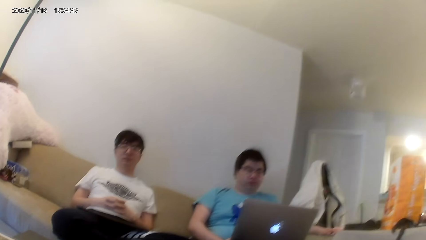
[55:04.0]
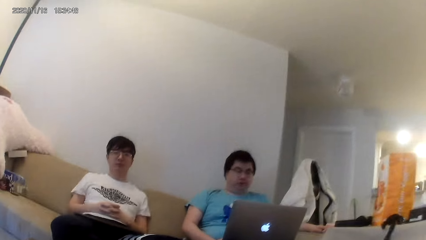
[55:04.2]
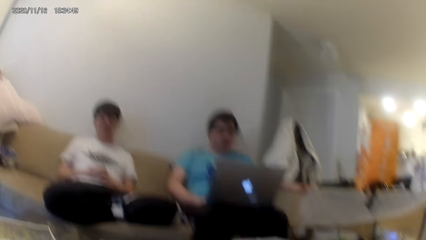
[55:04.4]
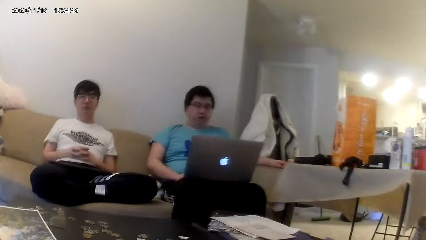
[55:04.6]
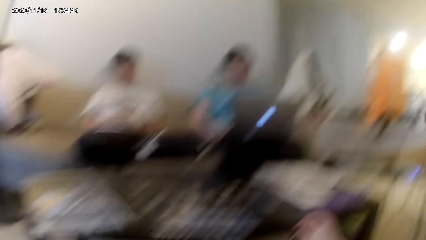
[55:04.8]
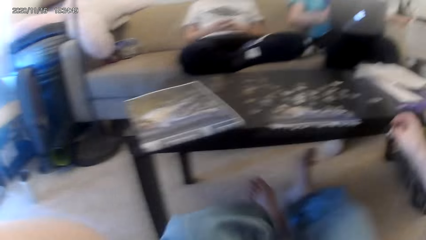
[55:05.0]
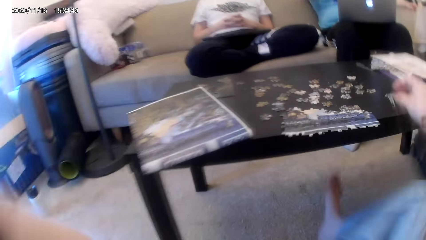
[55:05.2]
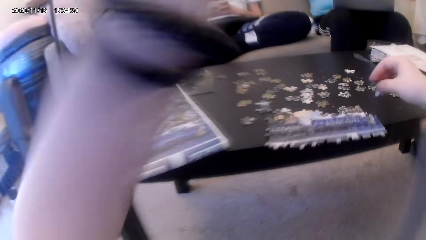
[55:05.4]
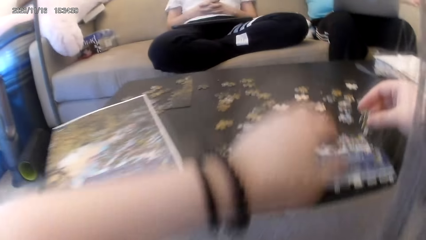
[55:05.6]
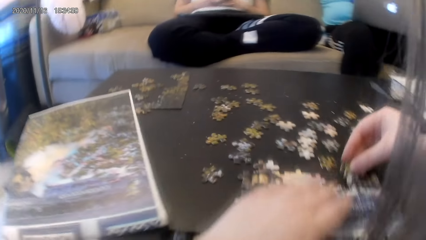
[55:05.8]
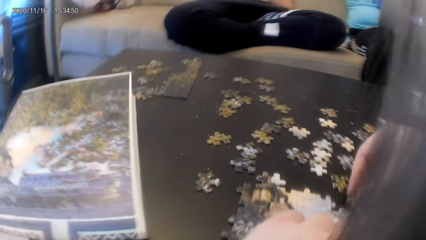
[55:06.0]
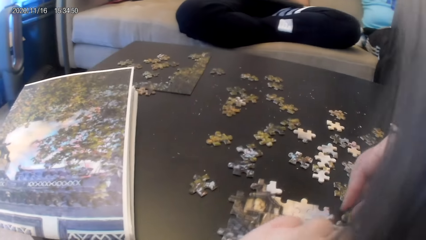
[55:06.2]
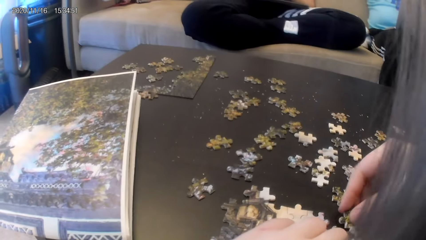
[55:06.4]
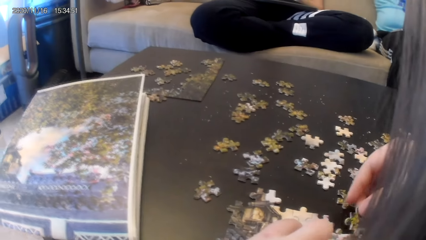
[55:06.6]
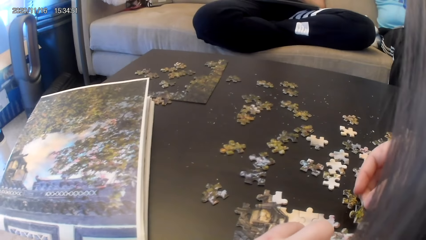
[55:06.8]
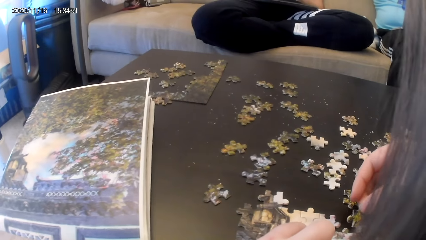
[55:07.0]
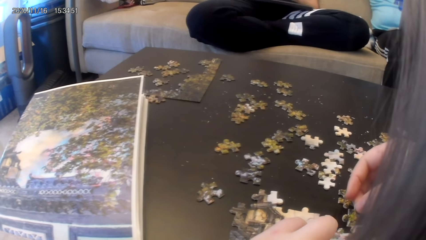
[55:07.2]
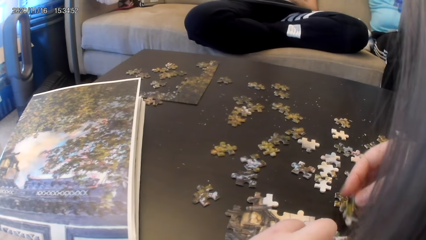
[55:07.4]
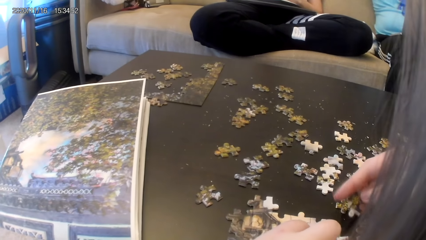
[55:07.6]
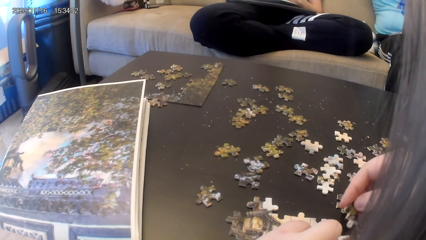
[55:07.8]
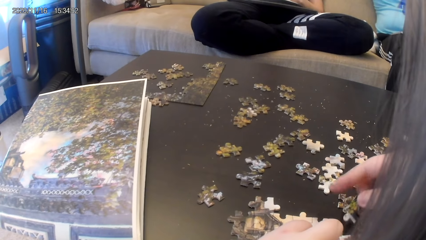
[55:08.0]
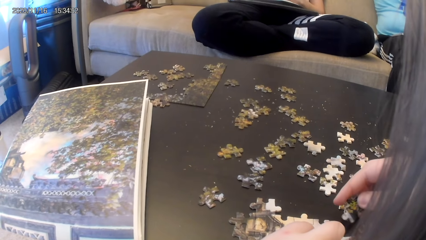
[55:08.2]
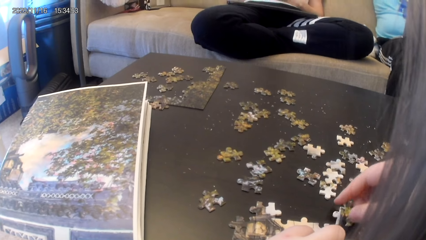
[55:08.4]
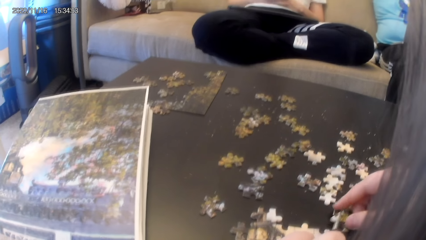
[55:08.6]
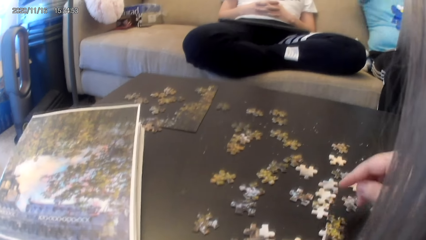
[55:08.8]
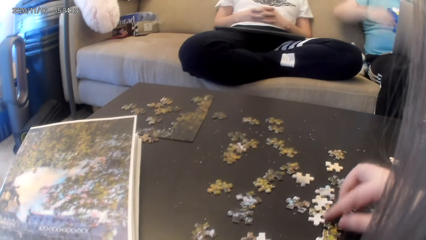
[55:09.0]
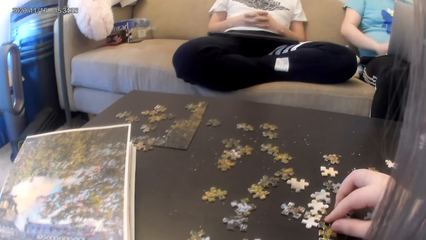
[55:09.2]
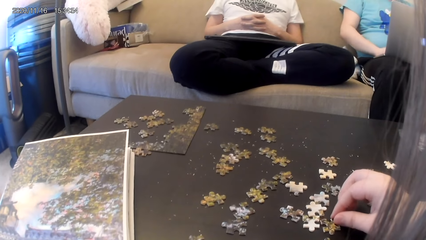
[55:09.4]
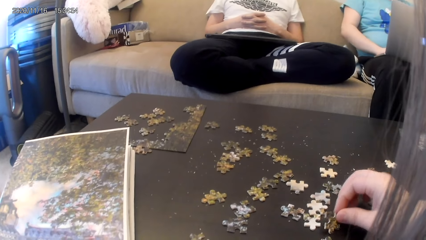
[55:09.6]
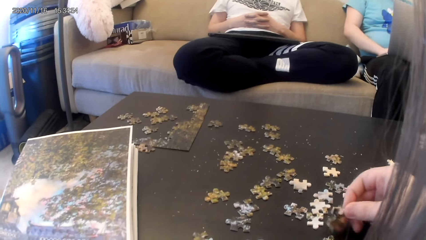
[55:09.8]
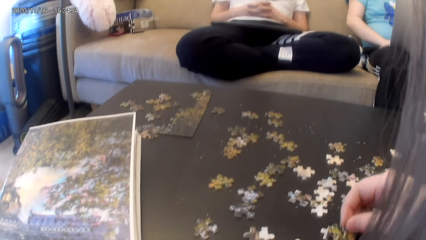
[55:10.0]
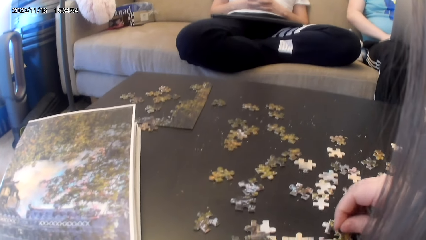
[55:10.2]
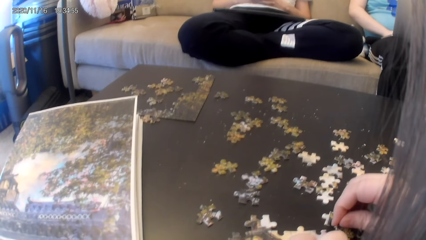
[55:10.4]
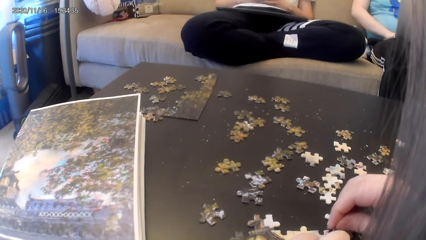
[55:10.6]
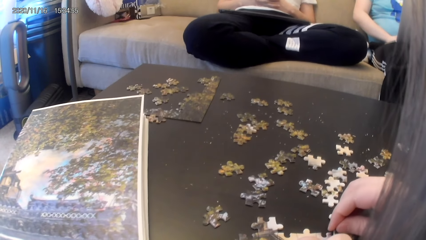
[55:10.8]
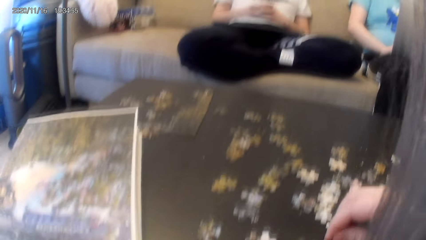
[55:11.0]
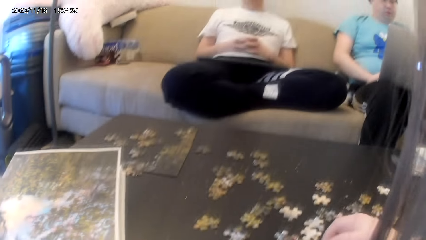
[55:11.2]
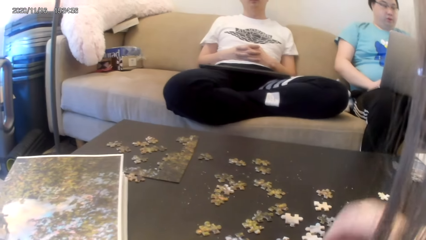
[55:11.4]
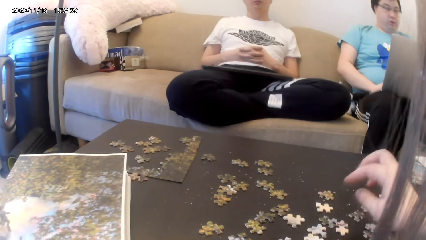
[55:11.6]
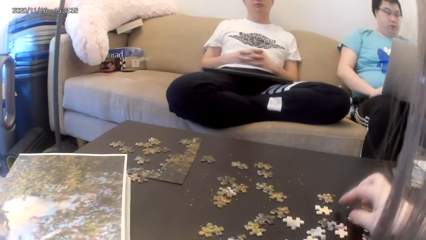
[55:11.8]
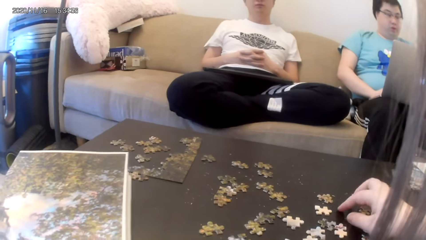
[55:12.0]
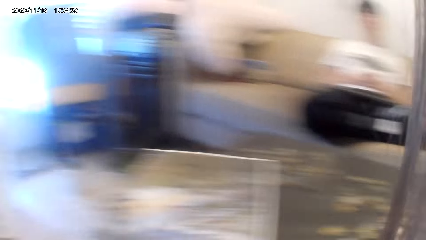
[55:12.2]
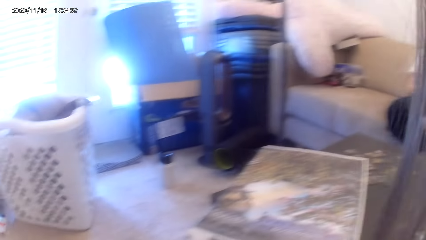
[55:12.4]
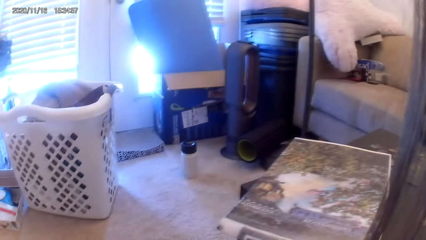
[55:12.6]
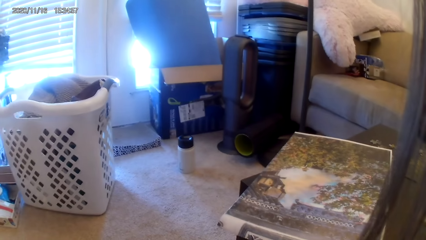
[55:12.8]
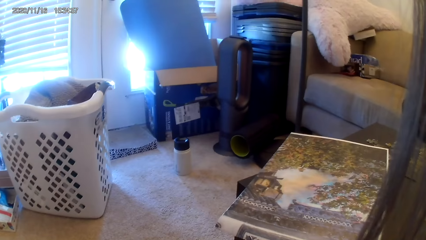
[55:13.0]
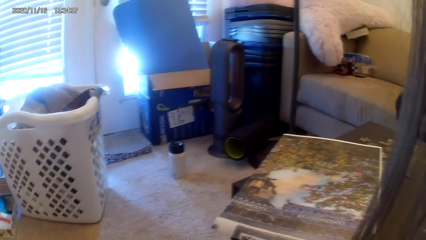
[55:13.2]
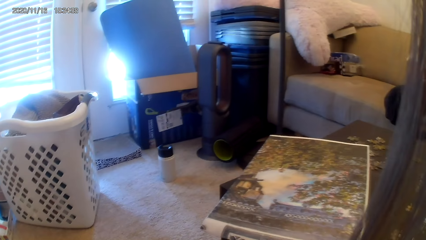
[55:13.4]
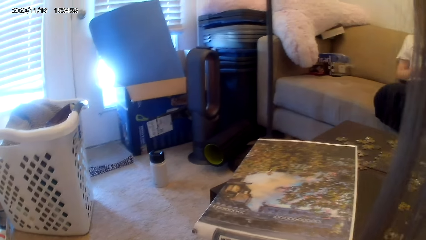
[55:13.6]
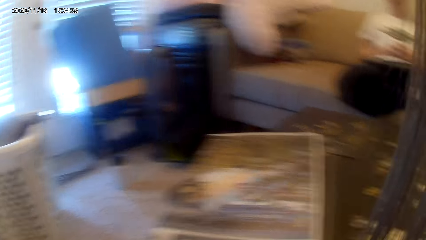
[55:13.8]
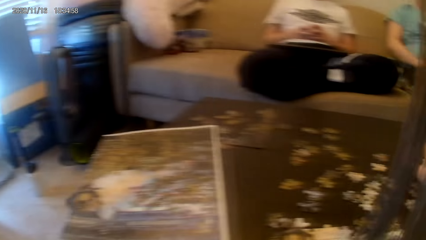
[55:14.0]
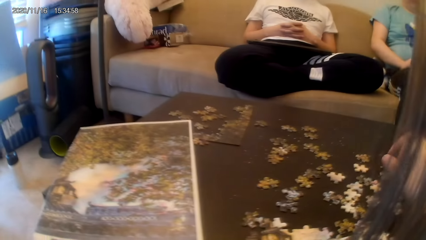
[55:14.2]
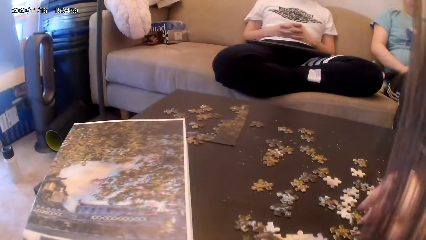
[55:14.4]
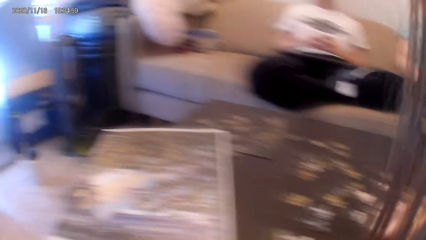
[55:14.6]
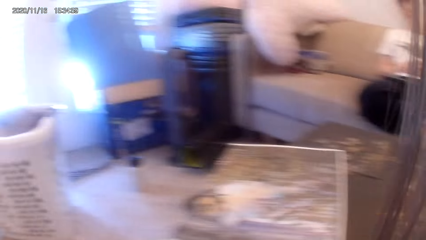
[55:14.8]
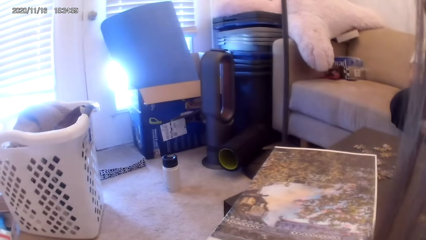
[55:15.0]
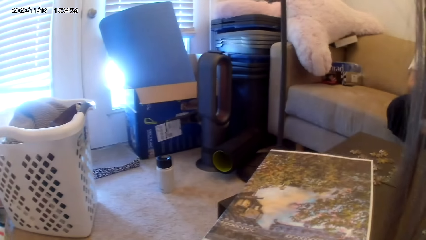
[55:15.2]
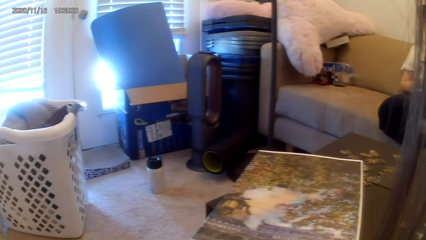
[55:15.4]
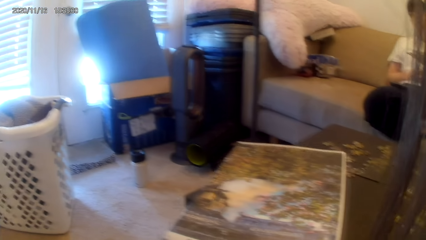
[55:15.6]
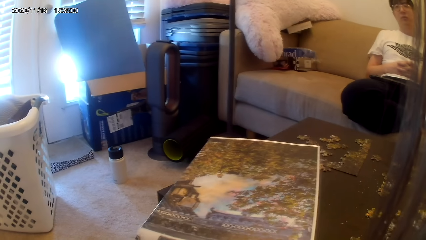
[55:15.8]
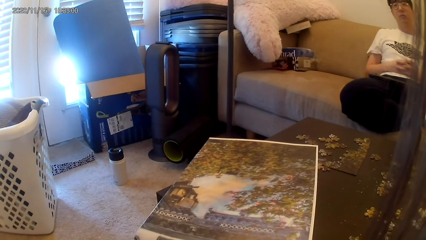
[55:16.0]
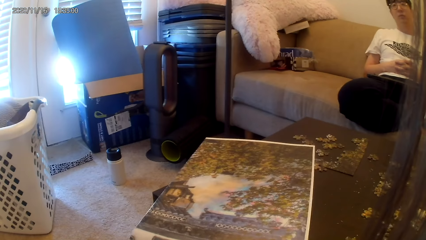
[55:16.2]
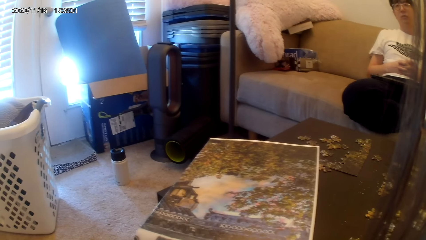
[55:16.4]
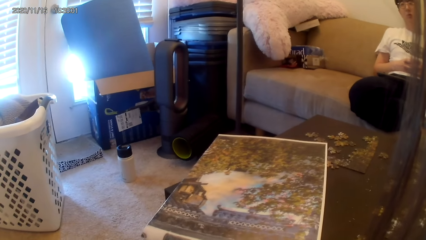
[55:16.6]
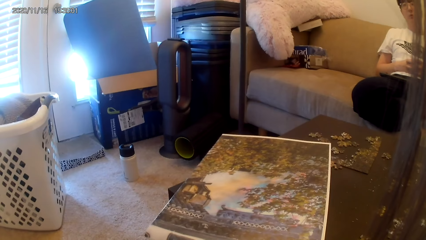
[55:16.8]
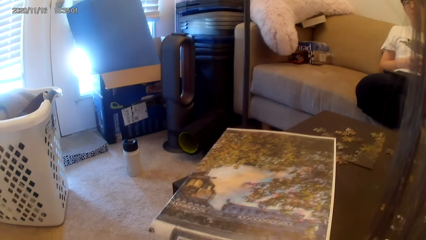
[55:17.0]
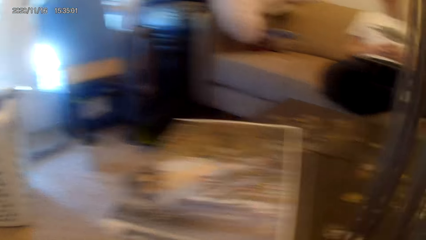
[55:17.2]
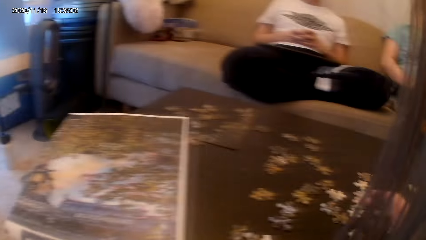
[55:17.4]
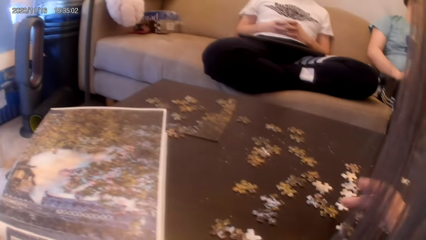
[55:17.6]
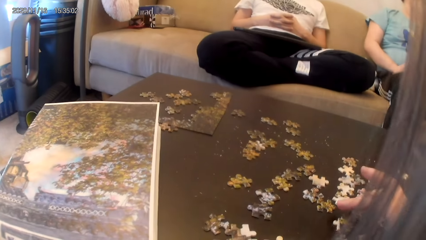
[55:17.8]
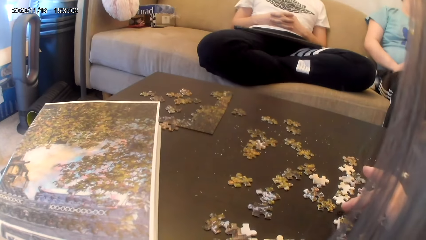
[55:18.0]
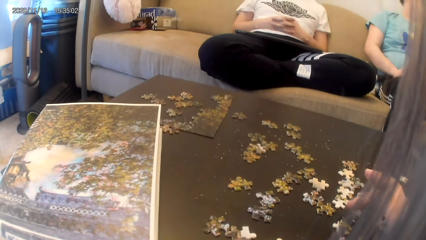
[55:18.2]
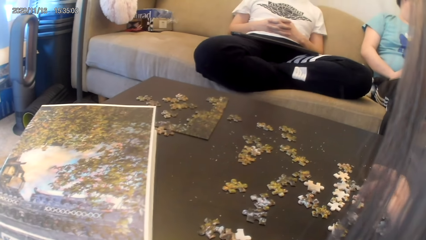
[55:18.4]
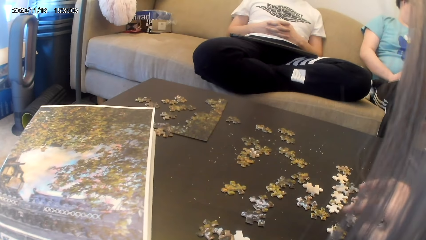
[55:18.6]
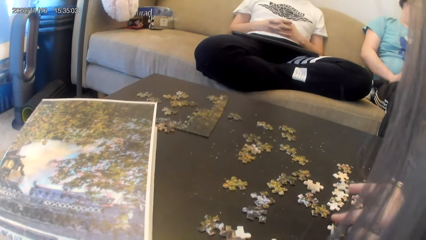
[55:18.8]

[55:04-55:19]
The camera wearer fixes a ribbon cut on the others. They pick up a ribbon cut. They look left. They look forward. They look left. They look forward.
